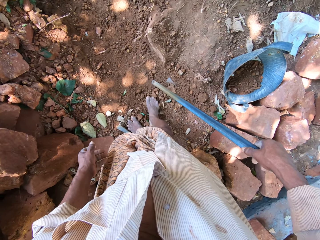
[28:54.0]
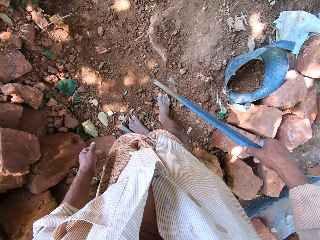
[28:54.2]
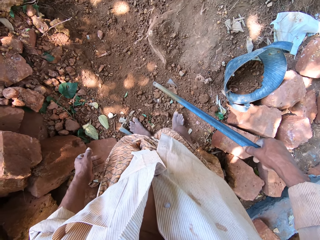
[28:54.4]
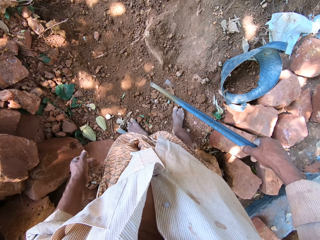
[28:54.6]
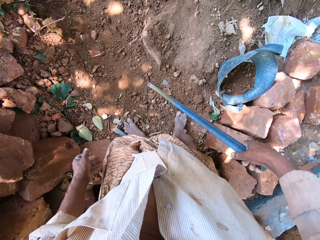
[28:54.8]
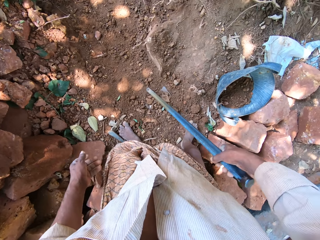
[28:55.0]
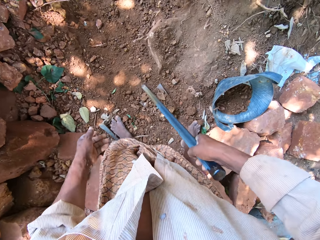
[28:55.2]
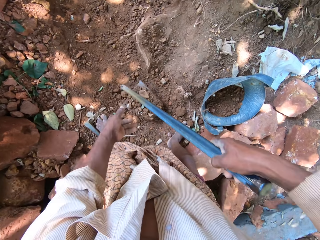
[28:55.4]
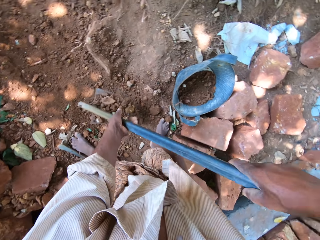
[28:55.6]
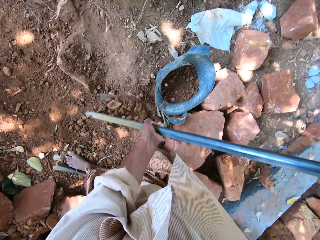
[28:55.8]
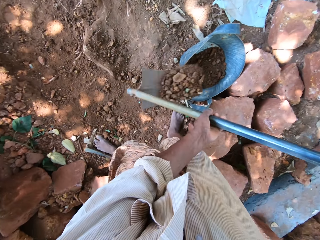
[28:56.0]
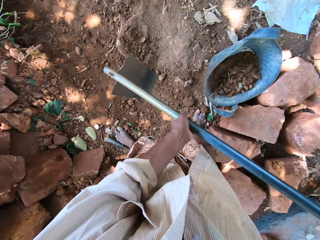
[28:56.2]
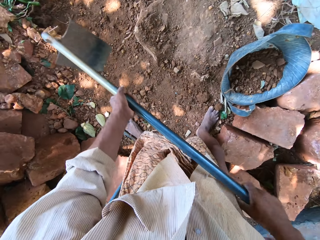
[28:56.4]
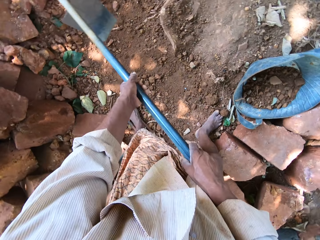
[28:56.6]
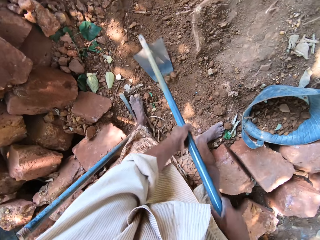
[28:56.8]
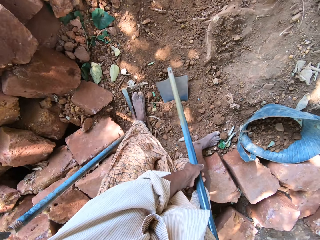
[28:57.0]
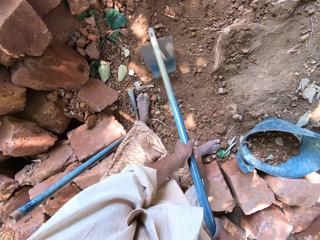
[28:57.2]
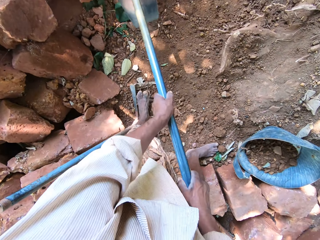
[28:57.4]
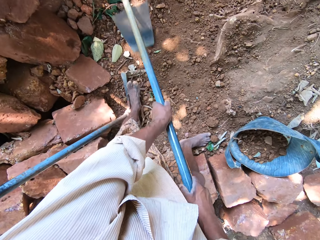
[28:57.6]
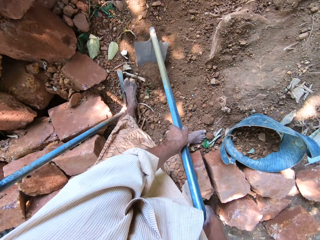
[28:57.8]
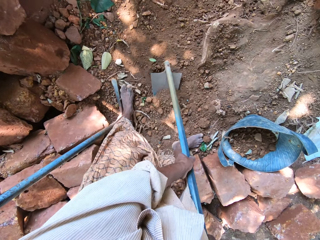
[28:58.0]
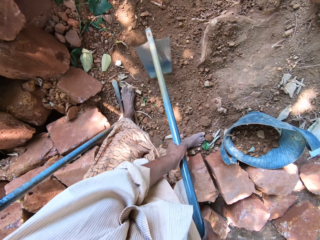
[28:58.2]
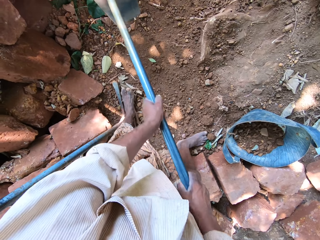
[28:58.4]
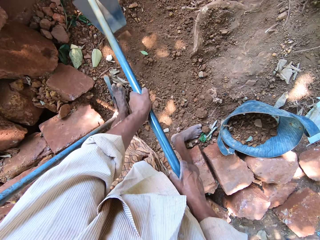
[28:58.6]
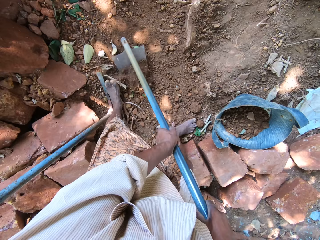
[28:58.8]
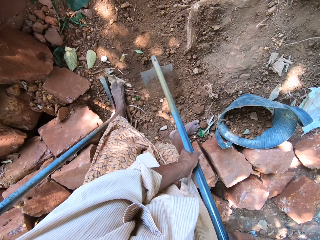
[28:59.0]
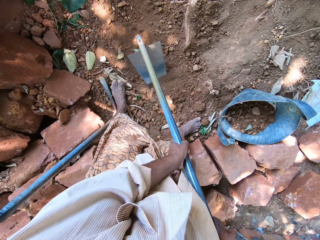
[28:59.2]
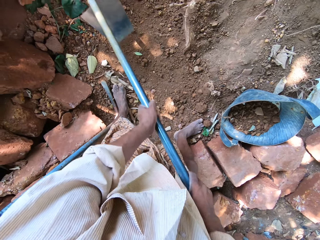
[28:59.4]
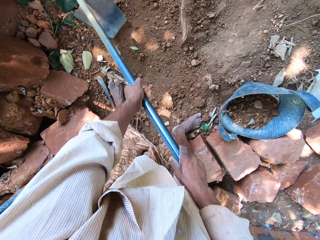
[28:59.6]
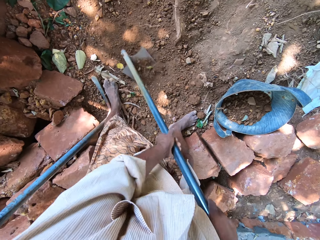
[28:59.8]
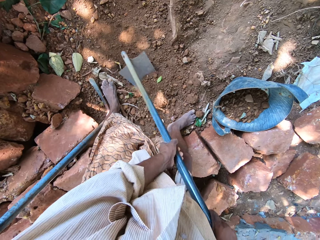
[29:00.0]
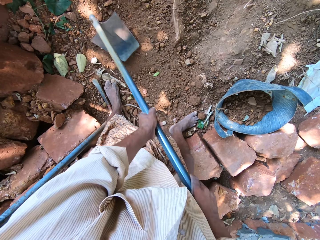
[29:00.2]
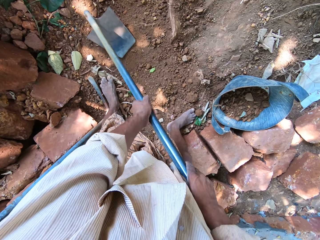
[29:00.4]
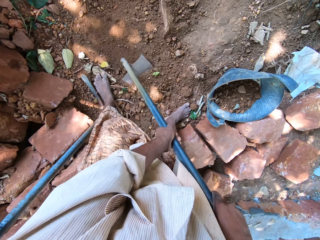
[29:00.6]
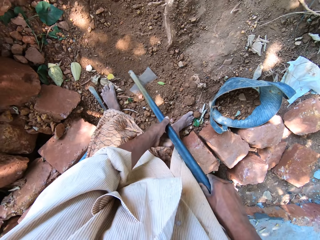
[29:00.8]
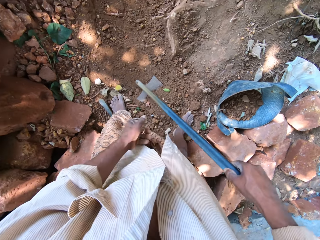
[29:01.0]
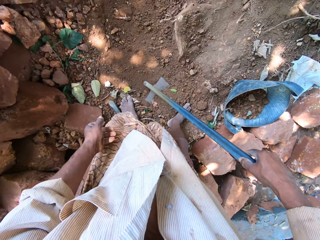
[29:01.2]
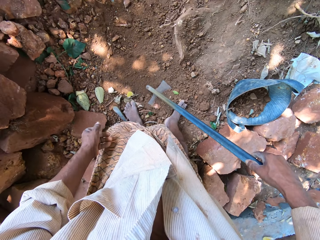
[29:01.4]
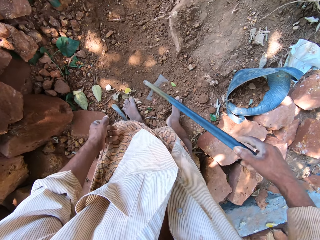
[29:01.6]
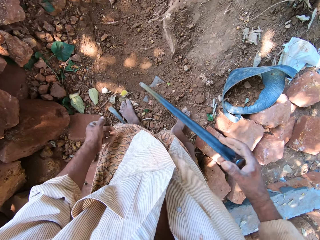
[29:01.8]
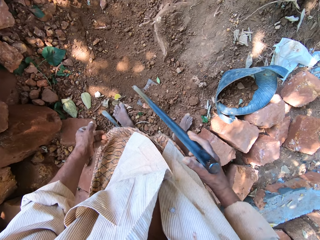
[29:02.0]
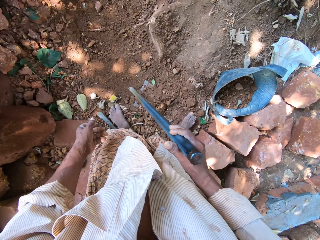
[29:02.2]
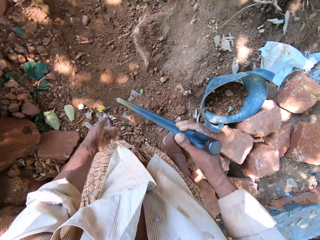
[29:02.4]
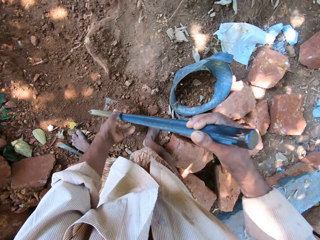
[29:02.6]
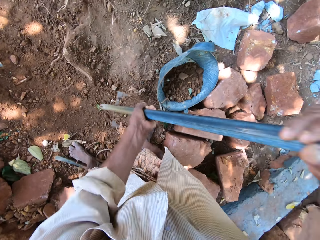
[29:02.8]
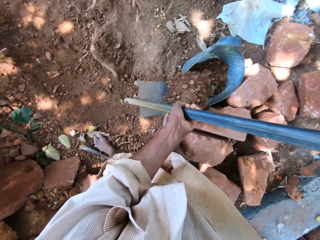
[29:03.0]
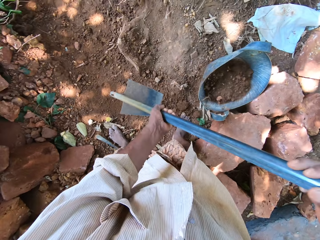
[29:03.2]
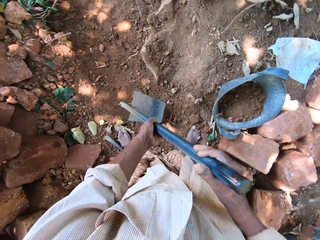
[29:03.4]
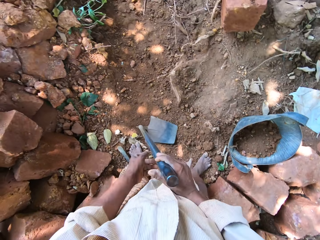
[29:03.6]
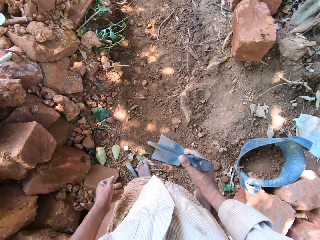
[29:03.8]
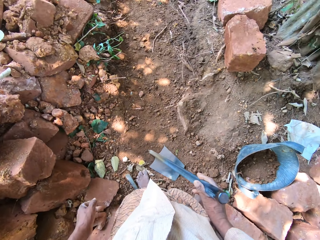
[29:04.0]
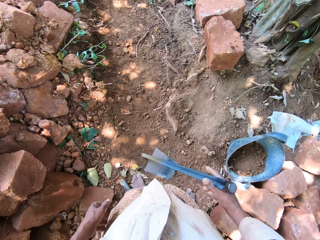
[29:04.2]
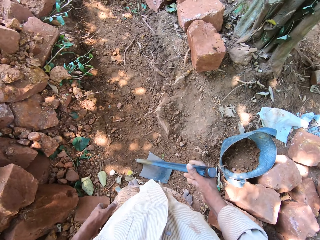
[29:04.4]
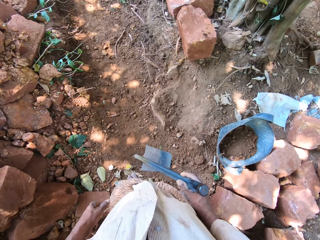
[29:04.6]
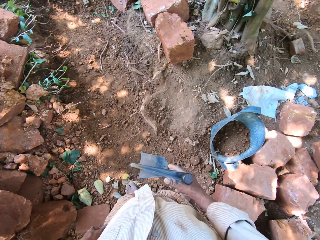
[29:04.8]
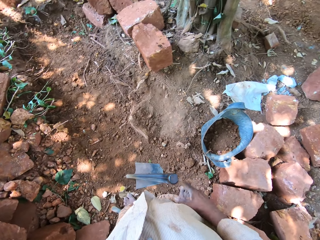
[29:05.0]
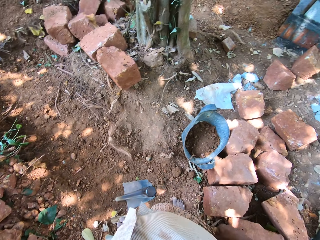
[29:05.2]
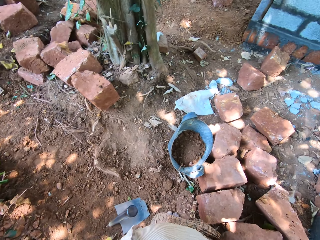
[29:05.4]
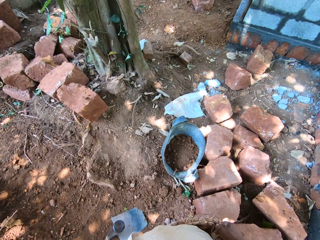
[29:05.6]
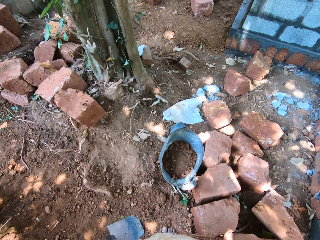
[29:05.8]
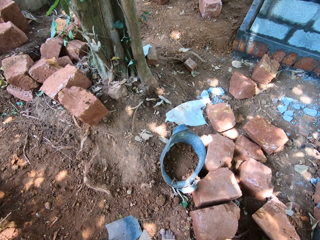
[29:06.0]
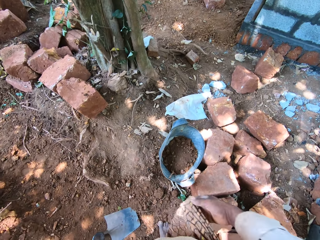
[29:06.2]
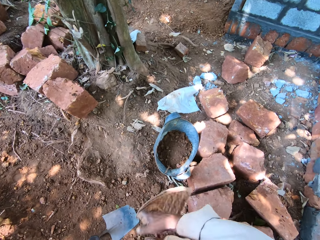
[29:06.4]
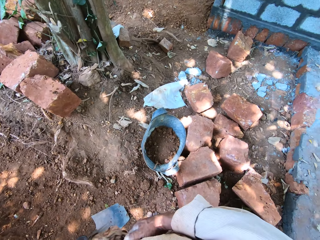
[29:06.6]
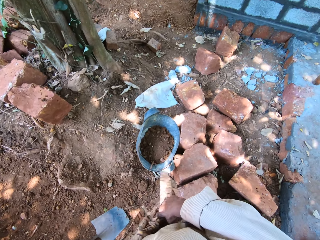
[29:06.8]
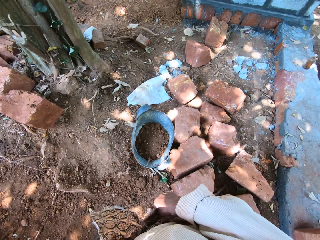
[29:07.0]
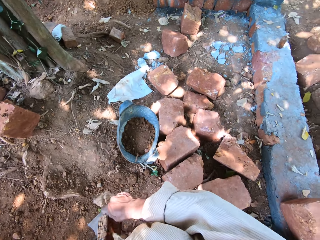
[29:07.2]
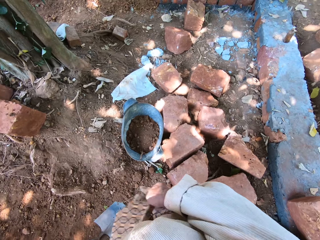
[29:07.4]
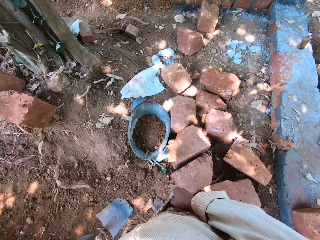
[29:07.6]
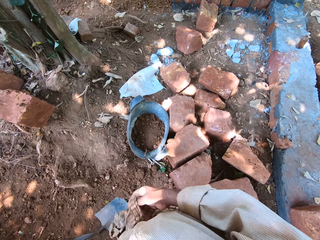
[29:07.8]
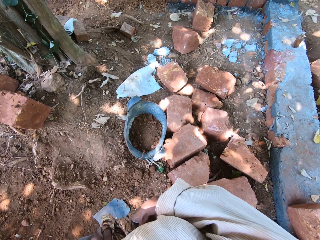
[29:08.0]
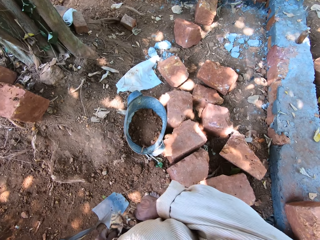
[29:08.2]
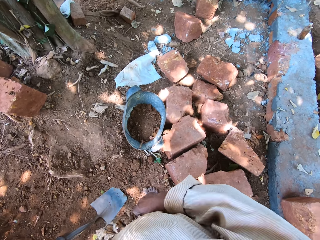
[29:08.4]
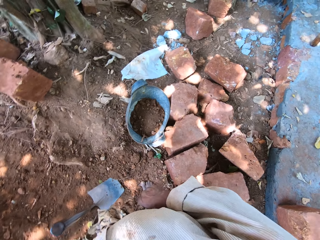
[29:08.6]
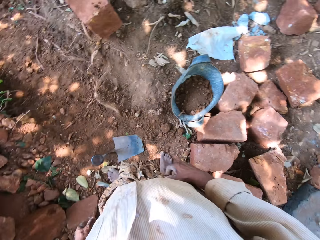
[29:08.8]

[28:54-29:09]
The camera wearer pours the sand into the pan with the hoe in his hands. He gathers the sand on the ground with the hoe in his hands. He digs the soil with the hoe. He gathers the sand on the hoe with his right leg. He pours the sand into the pan with the hoe in his hands. He drops down the hoe. He adjusts his wrapper on his waist with his hands.

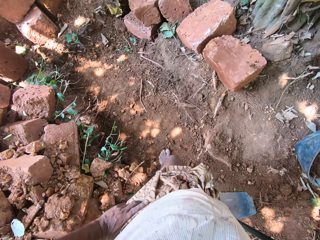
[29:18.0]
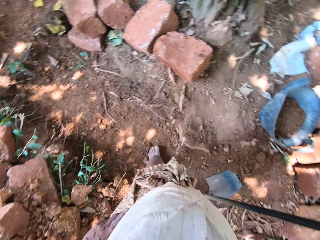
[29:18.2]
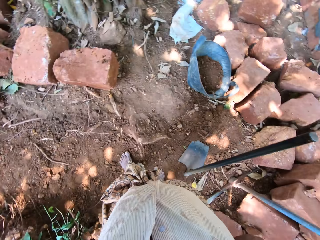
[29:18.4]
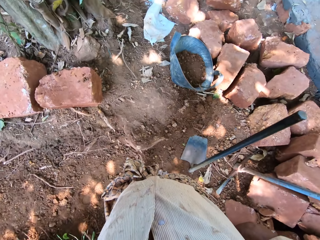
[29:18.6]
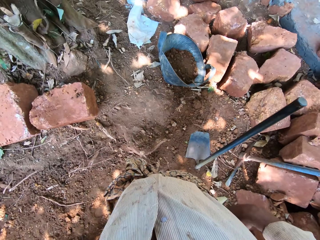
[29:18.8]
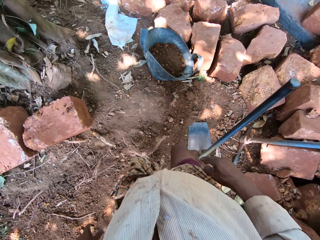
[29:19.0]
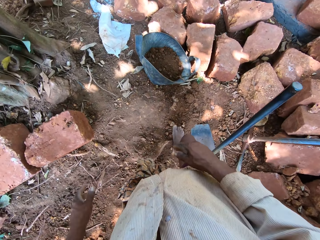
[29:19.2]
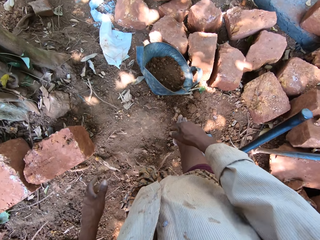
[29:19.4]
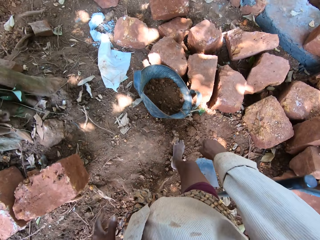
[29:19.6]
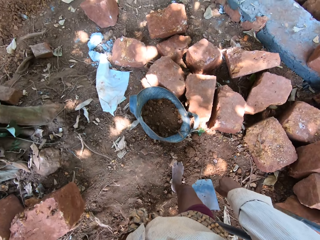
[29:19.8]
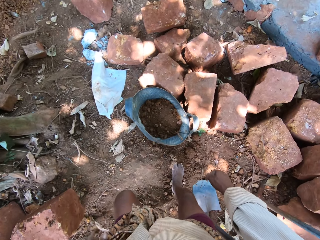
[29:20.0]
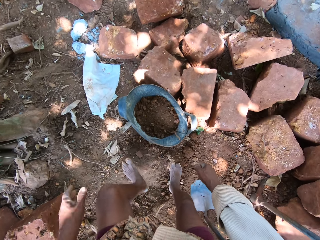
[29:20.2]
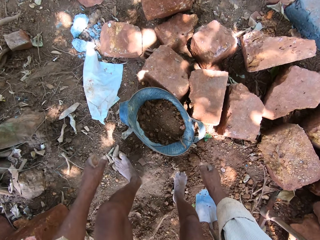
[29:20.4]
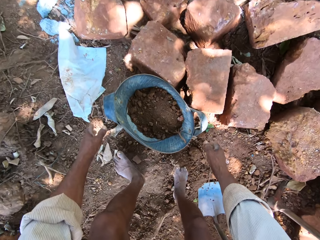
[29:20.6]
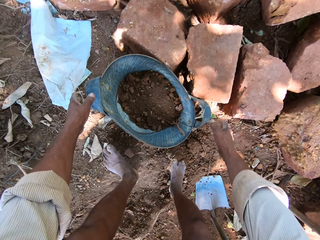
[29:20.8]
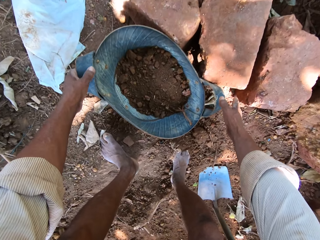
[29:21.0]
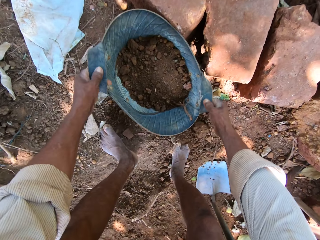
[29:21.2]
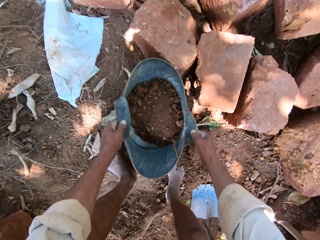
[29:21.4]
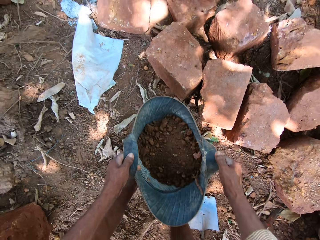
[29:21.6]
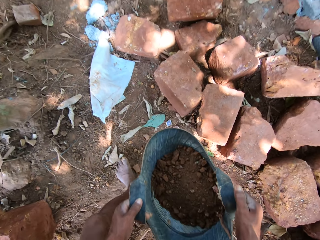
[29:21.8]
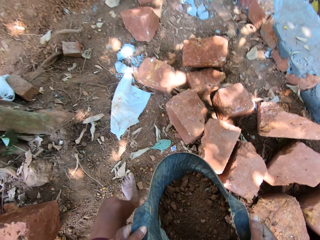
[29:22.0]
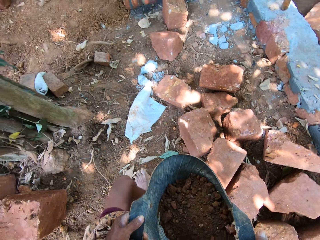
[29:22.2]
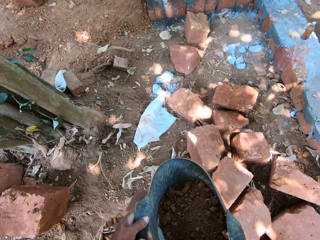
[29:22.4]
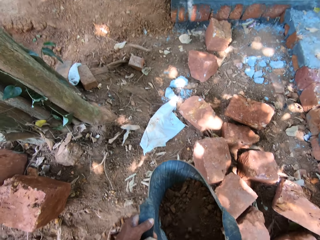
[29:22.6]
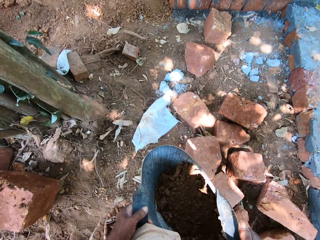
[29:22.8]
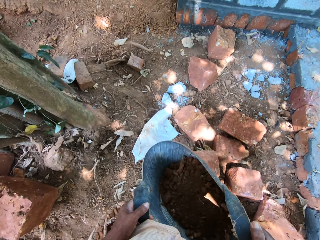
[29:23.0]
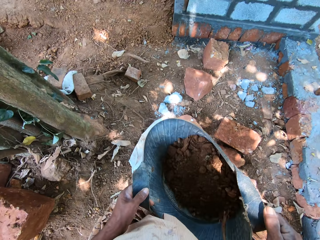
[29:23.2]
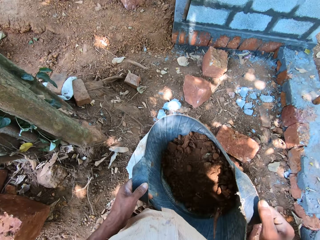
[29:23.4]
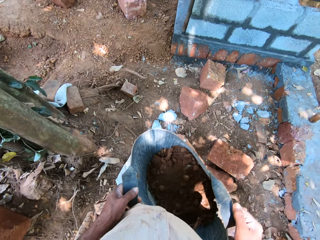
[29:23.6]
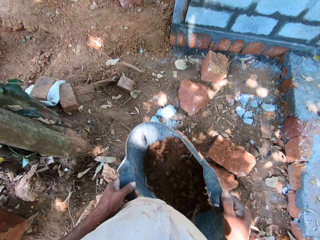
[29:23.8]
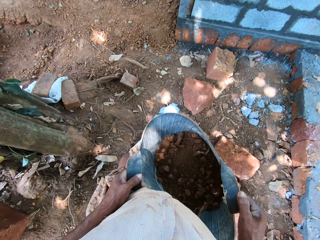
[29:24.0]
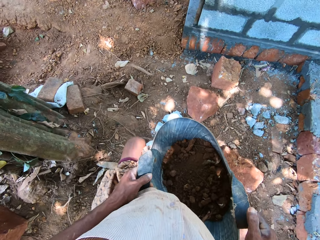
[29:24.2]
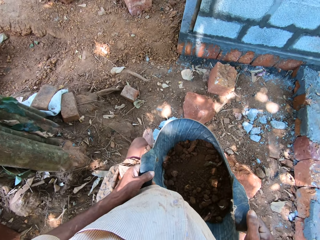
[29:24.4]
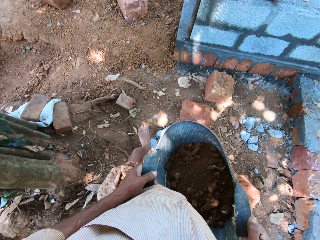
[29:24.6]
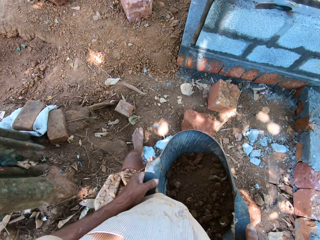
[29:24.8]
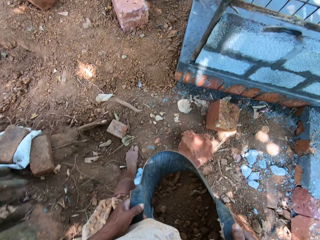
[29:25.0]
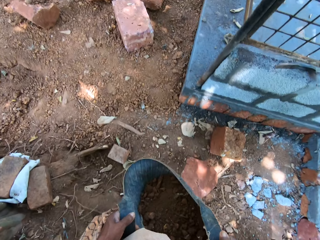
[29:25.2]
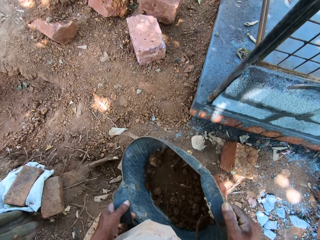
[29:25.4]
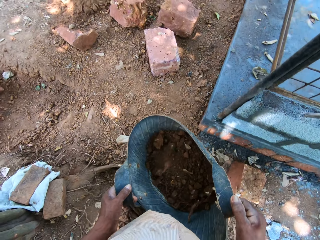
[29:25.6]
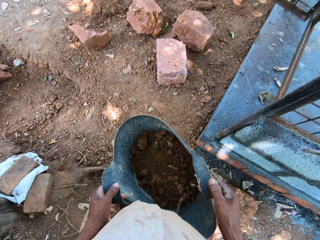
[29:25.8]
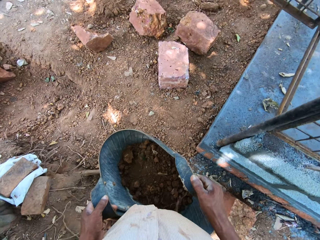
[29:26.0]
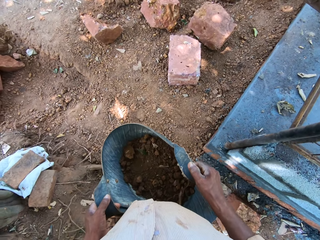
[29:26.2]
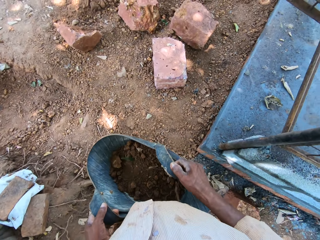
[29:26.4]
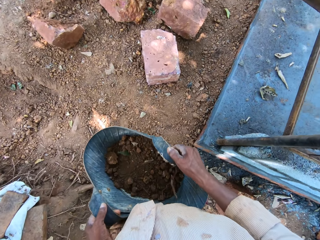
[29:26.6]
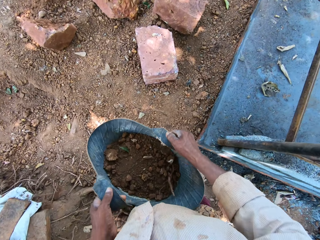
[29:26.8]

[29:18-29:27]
The camera wearer picks up the pan or bucket from the ground with his hands. He carries the bucket of soil.
